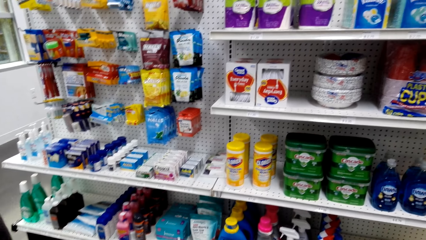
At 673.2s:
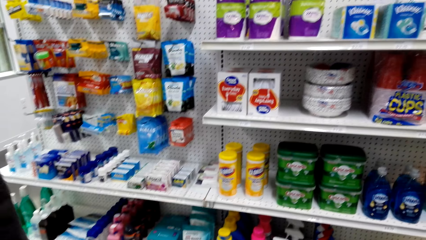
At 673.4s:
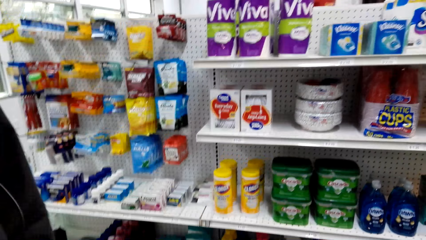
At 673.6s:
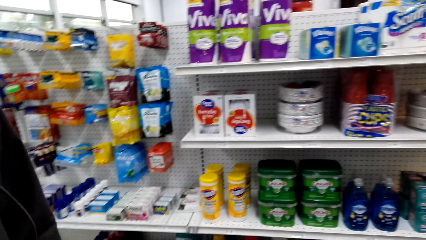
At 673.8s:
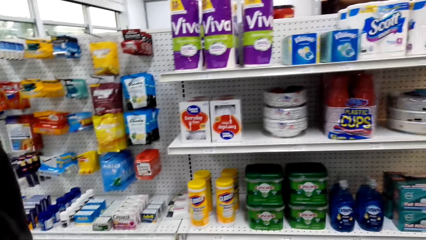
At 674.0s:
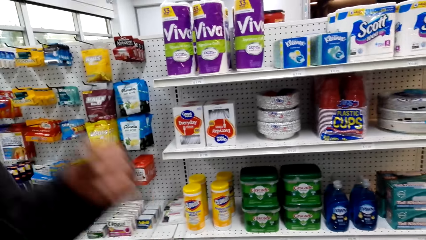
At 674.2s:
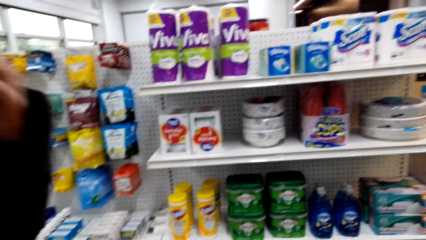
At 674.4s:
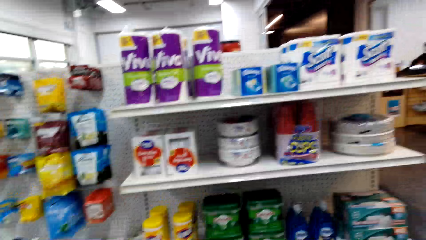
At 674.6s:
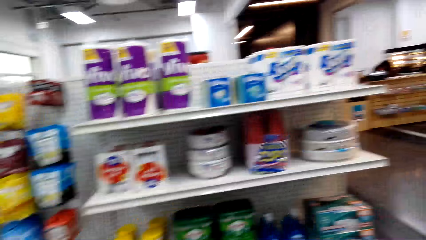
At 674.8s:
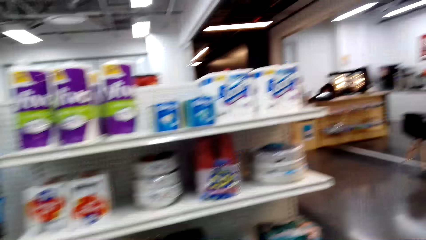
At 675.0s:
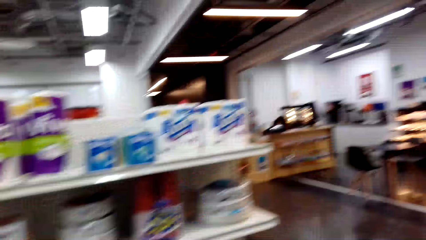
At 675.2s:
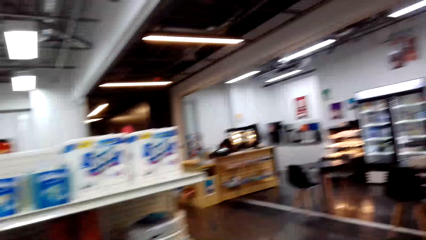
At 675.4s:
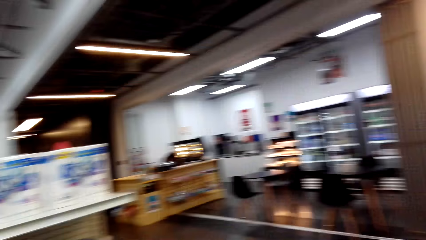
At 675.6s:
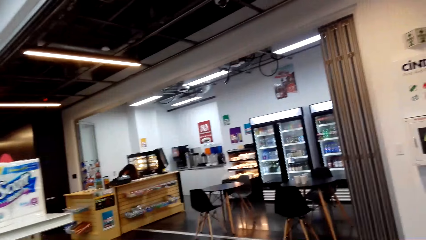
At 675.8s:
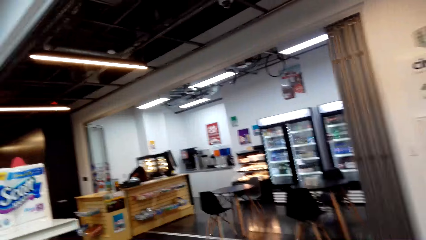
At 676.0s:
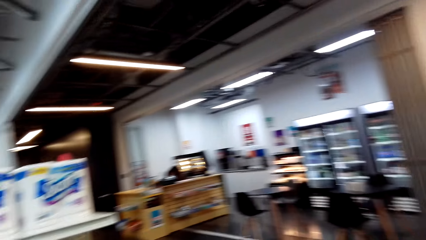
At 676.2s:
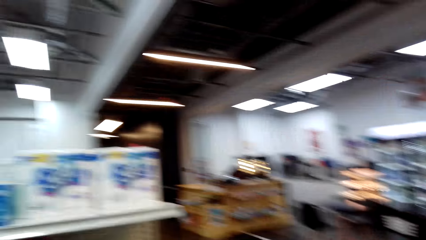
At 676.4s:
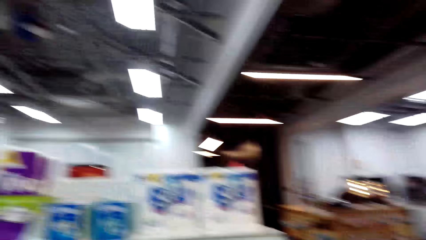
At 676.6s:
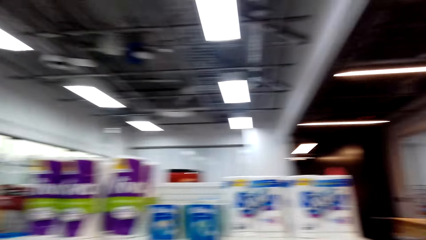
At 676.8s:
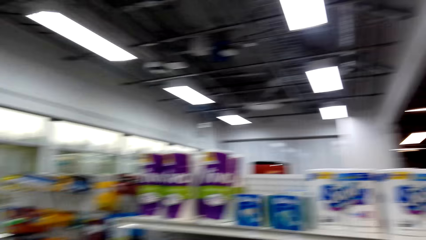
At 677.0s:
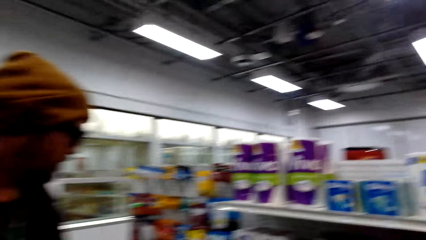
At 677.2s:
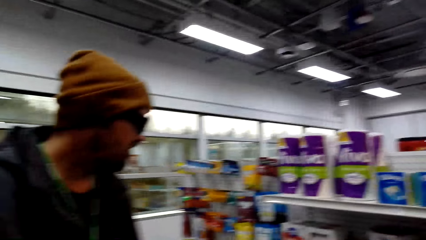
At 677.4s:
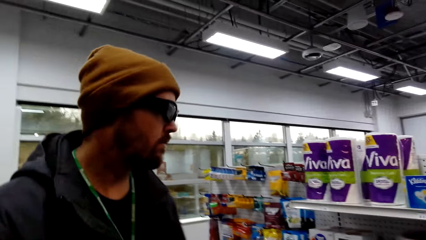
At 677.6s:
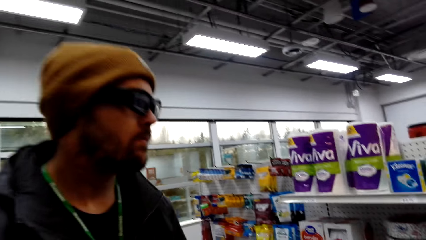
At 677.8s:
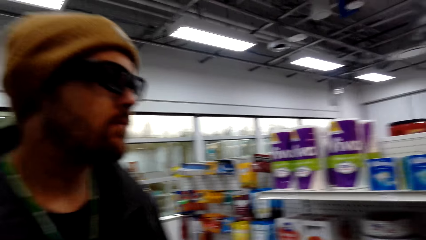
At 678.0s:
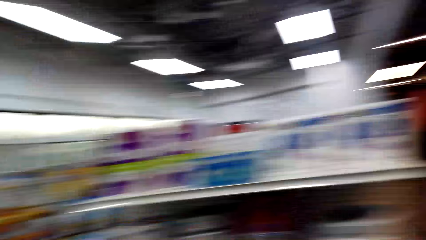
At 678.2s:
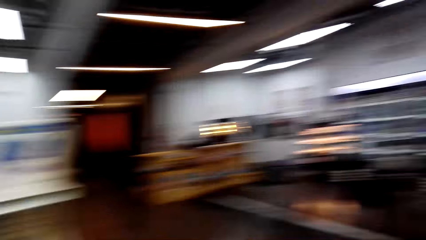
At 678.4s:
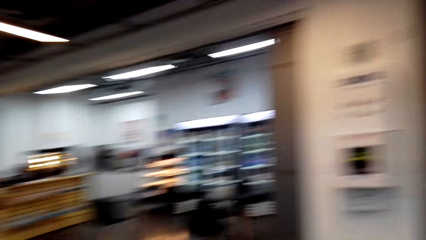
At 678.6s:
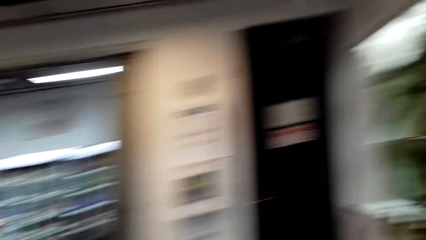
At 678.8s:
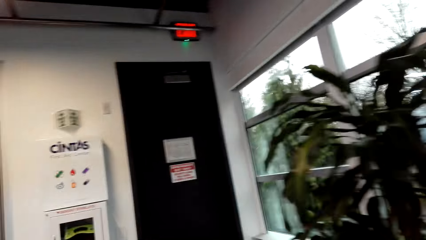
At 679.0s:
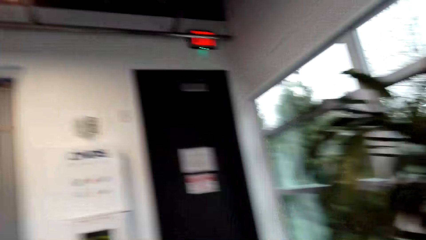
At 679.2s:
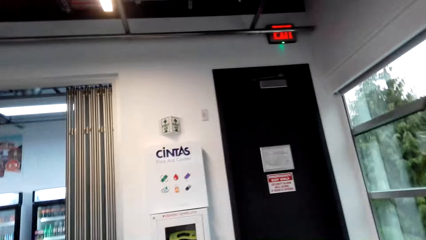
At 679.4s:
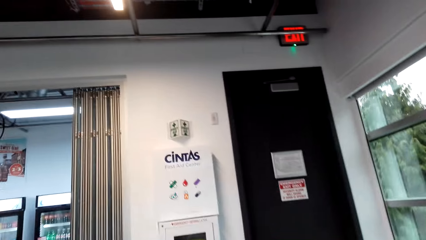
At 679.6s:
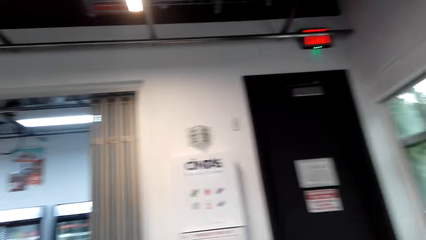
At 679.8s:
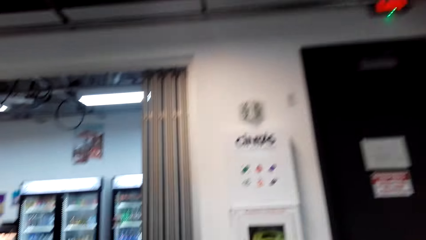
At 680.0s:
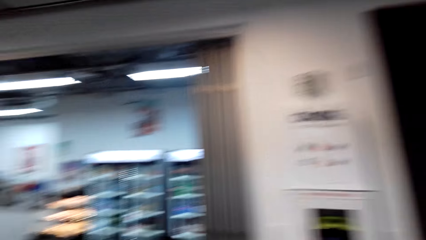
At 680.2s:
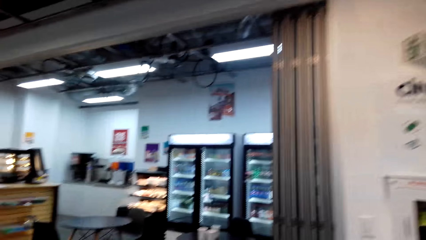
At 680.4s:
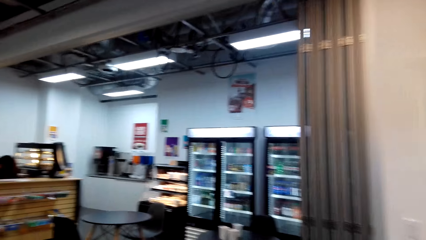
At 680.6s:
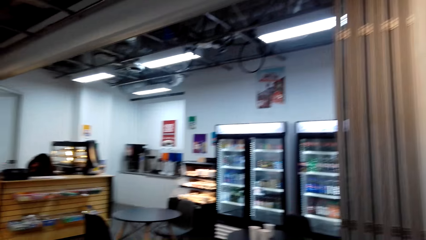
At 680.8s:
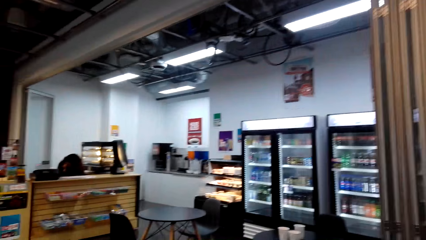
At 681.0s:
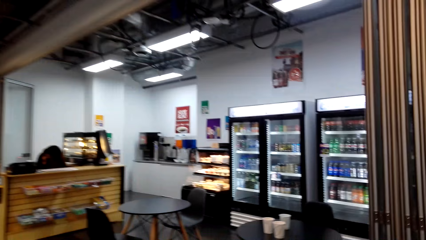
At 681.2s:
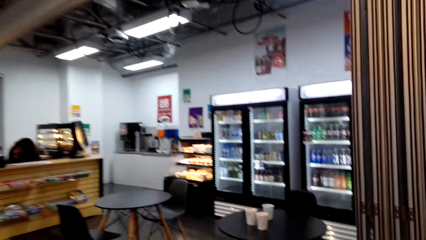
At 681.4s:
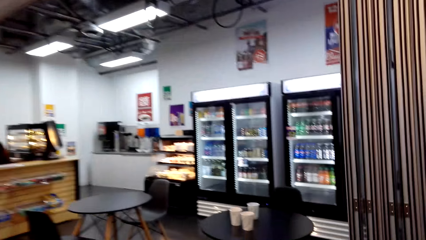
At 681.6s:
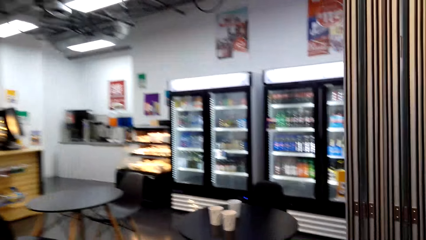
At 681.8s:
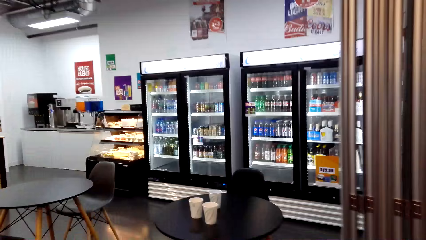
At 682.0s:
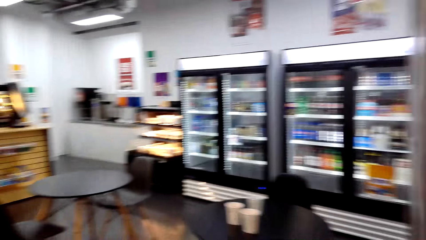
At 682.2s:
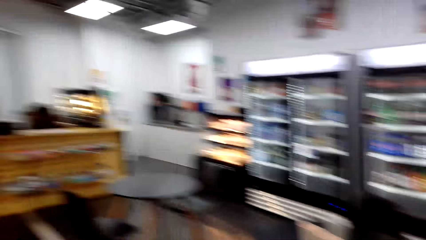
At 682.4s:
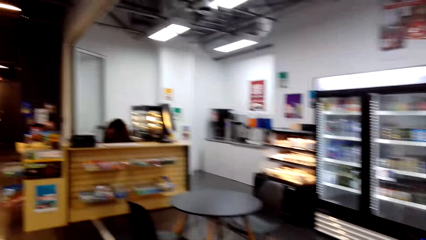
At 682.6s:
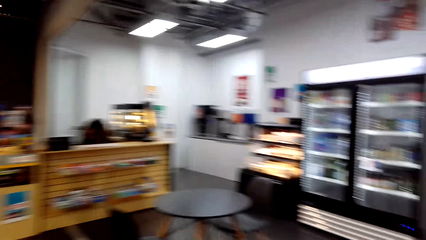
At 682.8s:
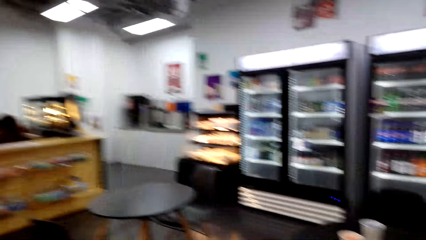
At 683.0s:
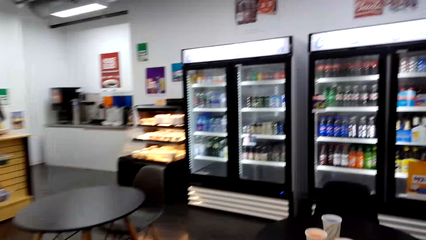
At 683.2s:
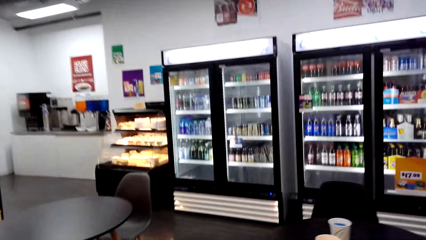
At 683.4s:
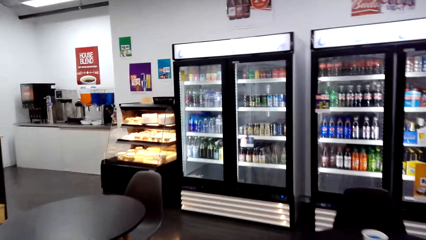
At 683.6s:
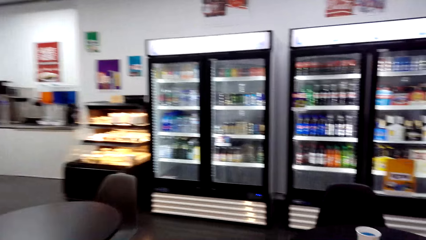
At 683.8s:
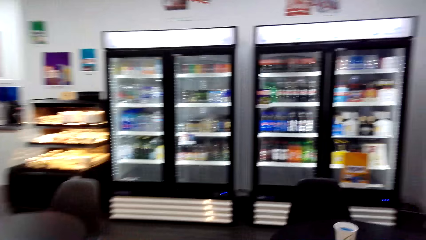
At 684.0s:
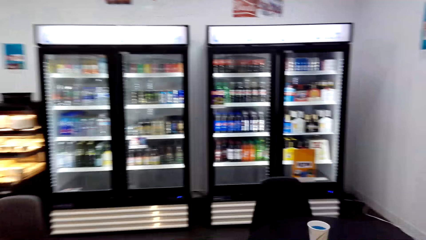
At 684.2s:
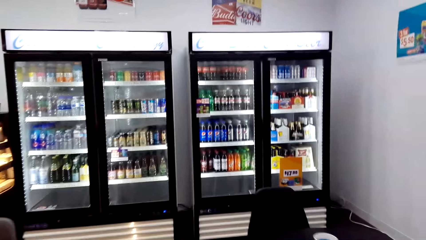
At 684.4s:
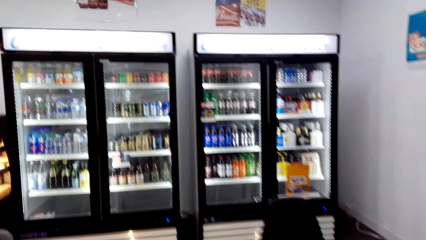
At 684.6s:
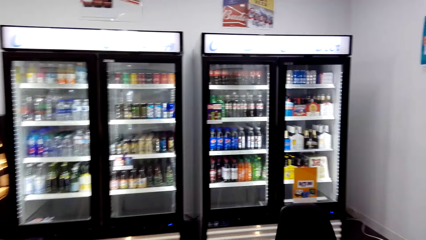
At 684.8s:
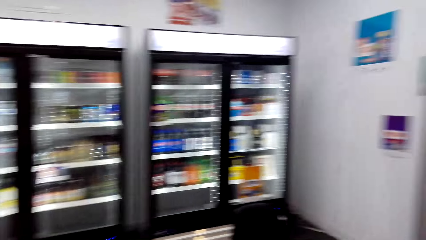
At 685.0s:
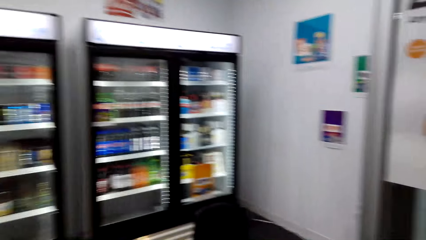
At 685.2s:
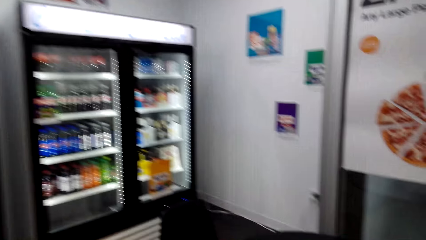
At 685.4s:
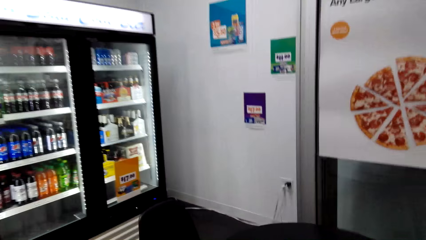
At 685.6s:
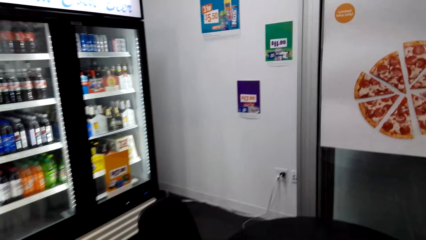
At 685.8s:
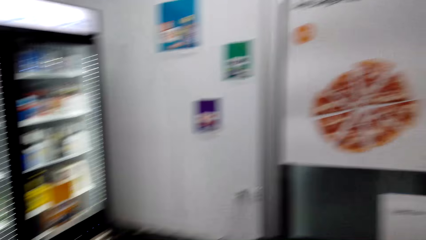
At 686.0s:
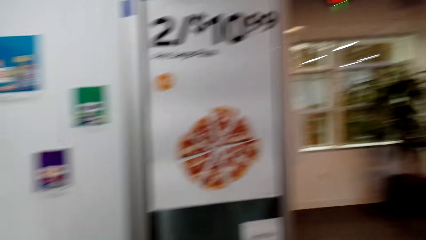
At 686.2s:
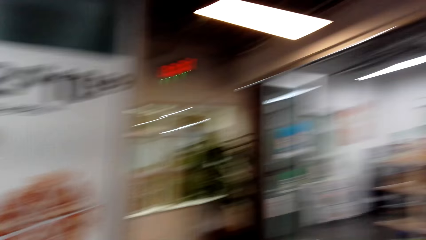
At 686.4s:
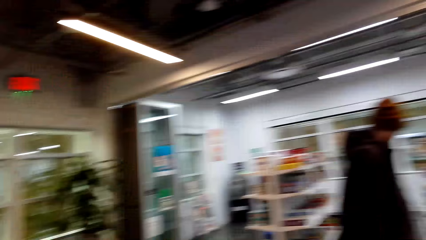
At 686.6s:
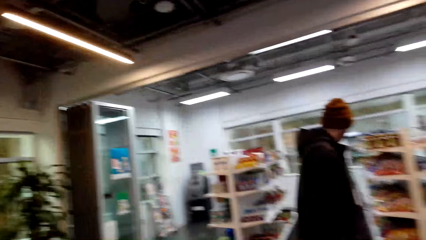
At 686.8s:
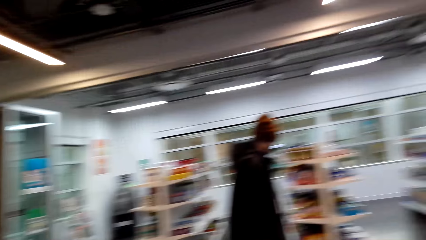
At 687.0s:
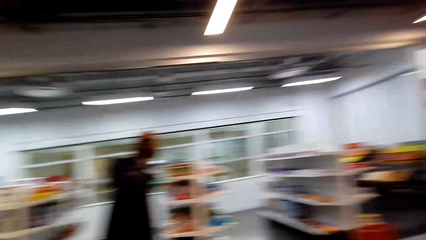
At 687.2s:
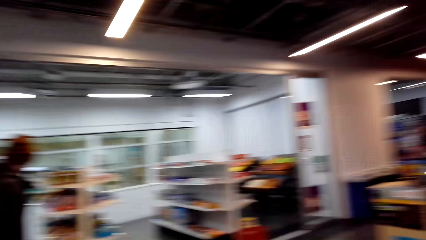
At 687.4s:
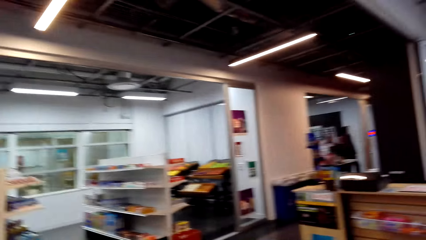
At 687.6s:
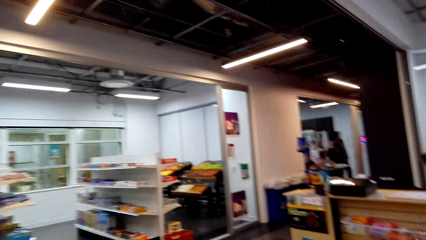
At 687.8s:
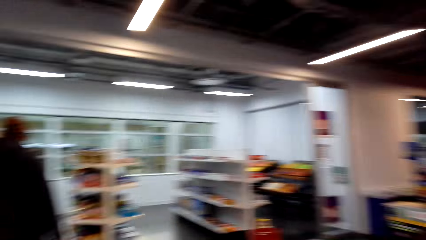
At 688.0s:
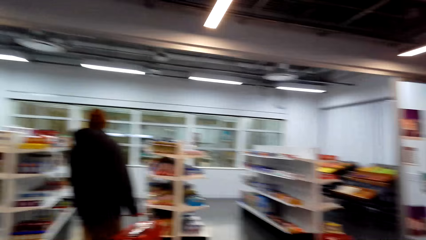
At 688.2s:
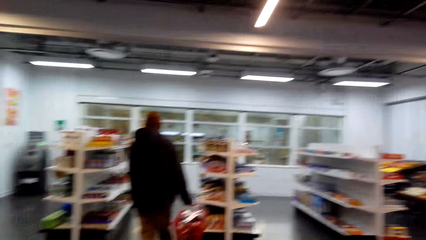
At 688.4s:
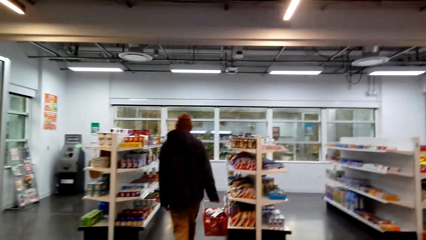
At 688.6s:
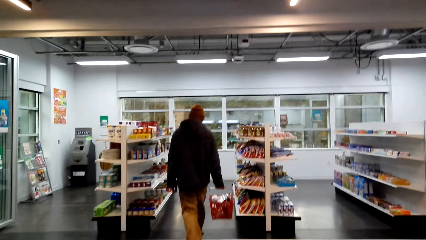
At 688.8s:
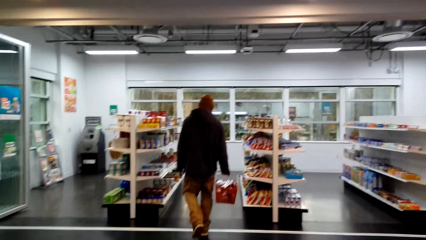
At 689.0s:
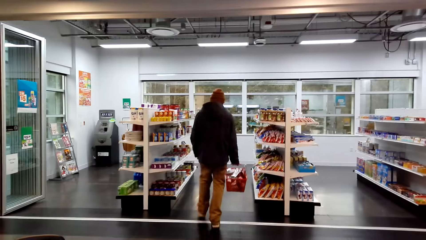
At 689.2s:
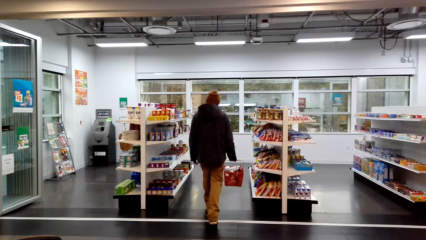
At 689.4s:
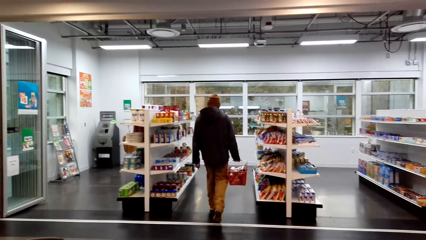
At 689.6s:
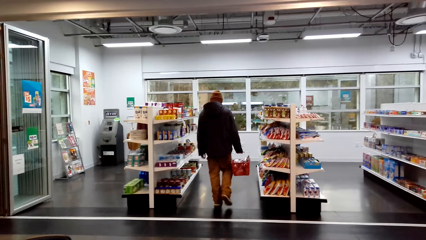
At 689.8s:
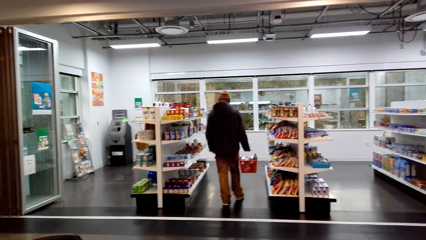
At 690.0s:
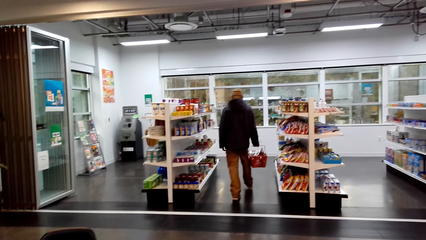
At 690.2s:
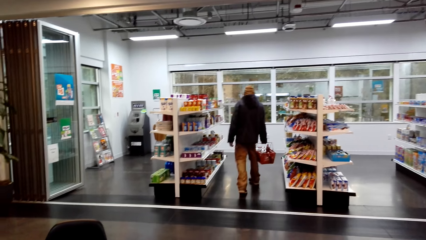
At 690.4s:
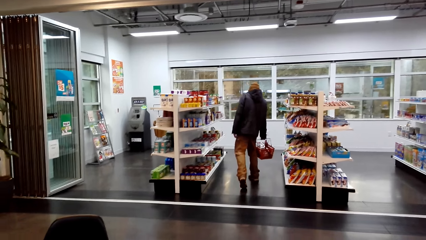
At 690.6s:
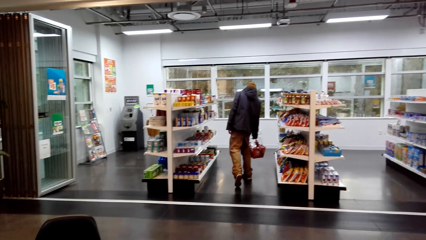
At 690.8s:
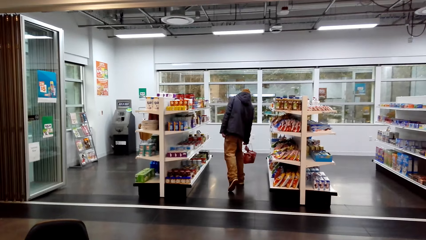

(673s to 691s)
The camera wearer dialogues with a person. They lift the hand. They look around. They walk around the store. They dialogue with the person. The person walks around. The camera wearer looks around. They walk around the store. The person walks around.
